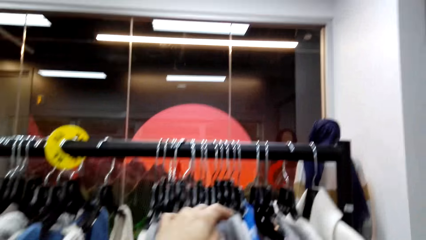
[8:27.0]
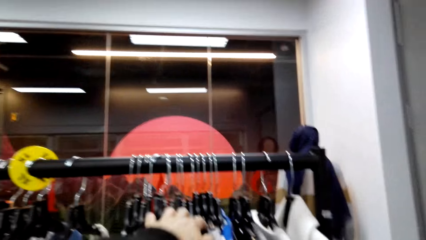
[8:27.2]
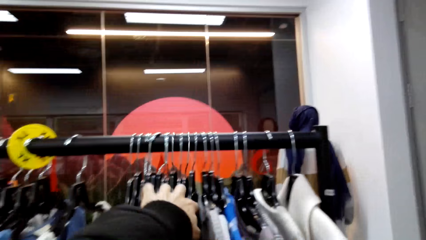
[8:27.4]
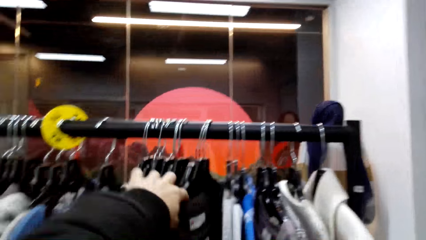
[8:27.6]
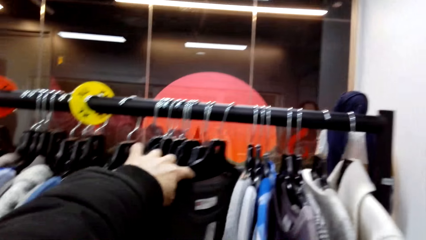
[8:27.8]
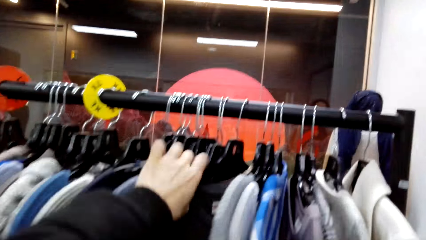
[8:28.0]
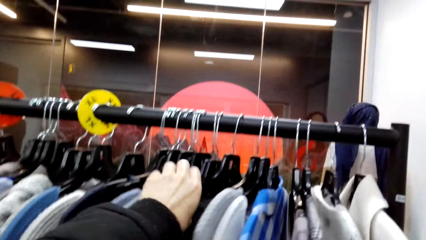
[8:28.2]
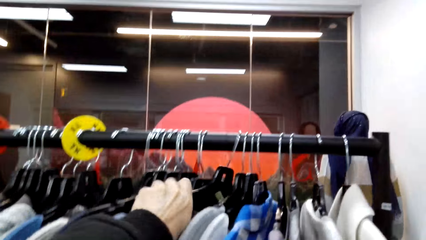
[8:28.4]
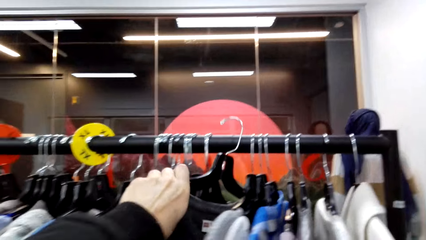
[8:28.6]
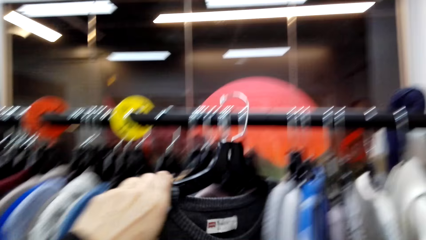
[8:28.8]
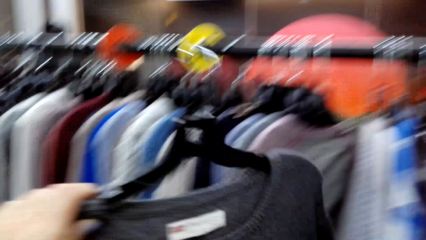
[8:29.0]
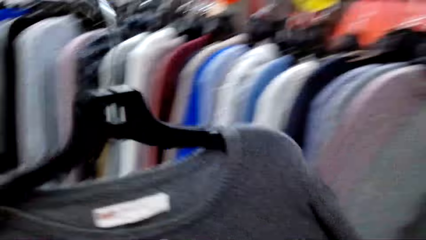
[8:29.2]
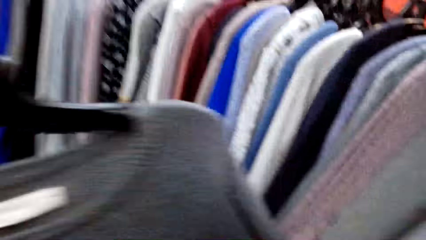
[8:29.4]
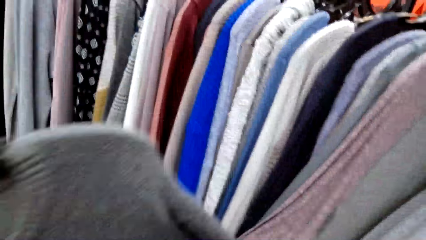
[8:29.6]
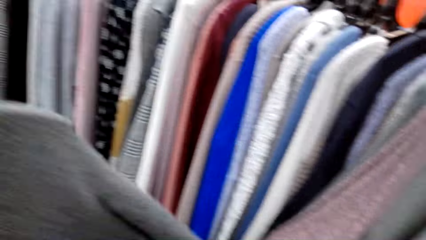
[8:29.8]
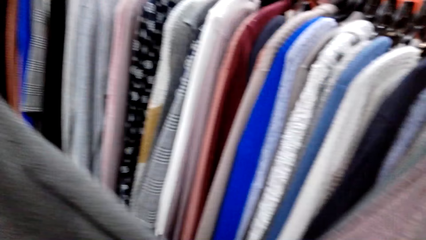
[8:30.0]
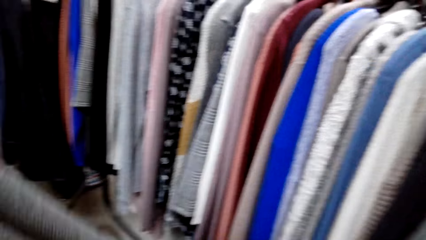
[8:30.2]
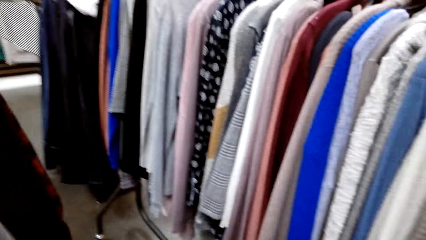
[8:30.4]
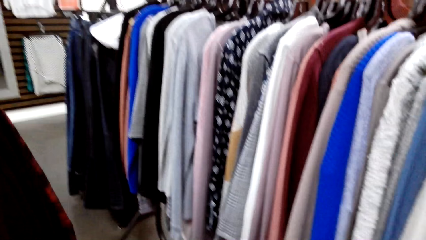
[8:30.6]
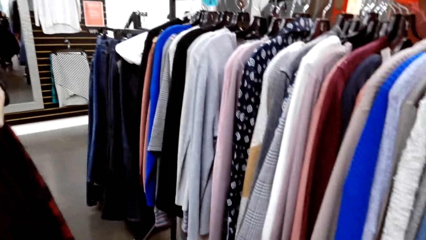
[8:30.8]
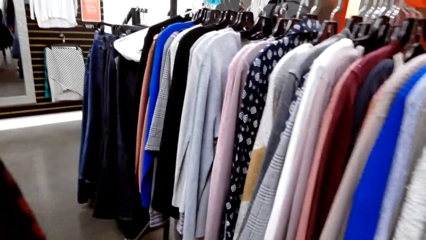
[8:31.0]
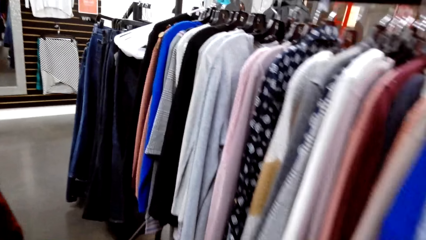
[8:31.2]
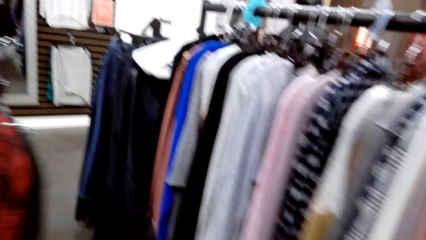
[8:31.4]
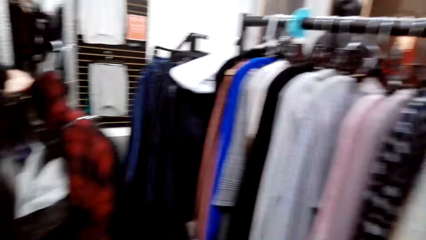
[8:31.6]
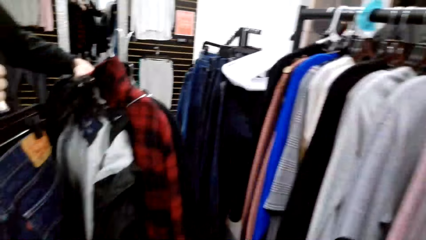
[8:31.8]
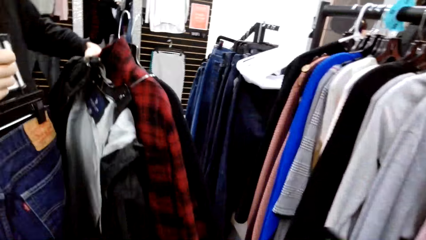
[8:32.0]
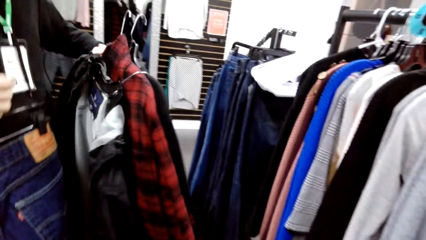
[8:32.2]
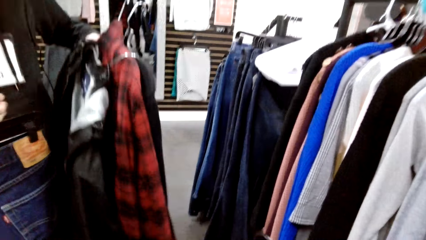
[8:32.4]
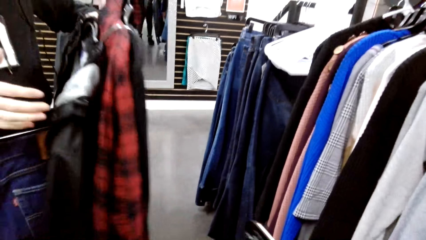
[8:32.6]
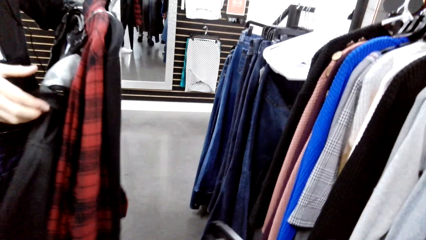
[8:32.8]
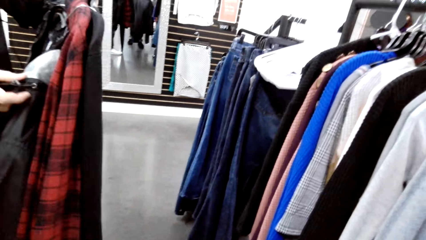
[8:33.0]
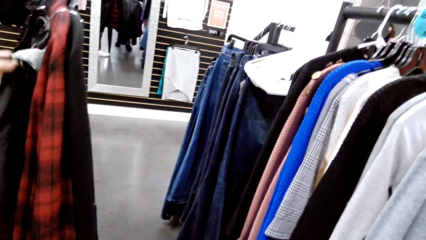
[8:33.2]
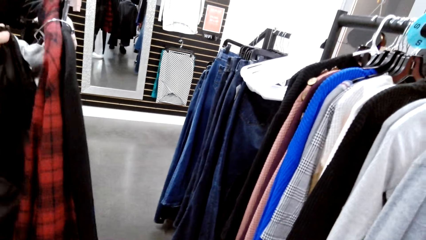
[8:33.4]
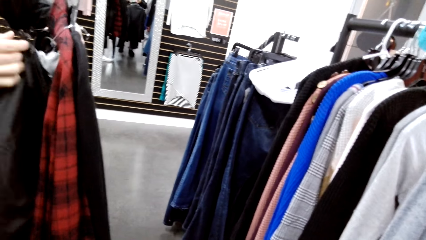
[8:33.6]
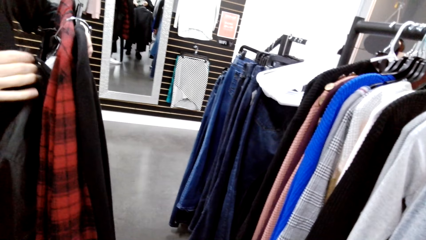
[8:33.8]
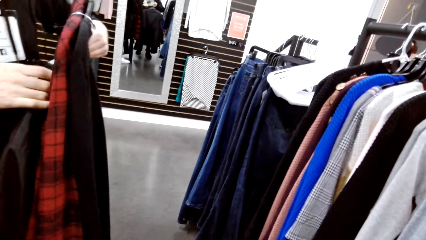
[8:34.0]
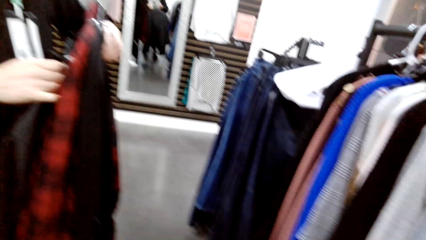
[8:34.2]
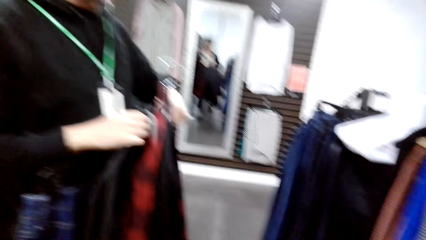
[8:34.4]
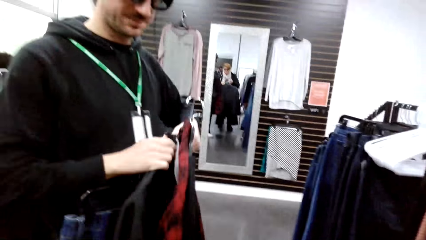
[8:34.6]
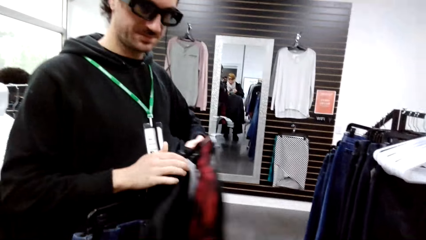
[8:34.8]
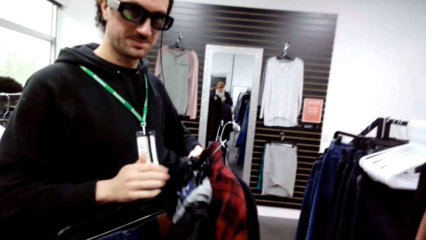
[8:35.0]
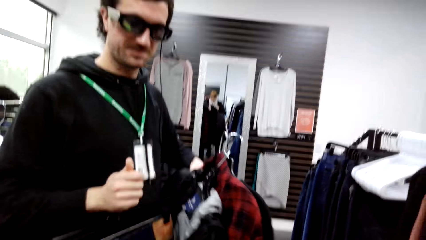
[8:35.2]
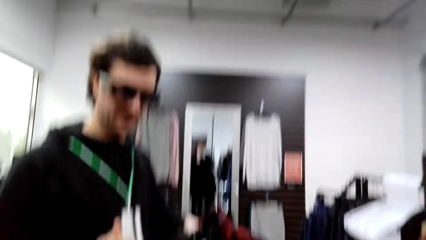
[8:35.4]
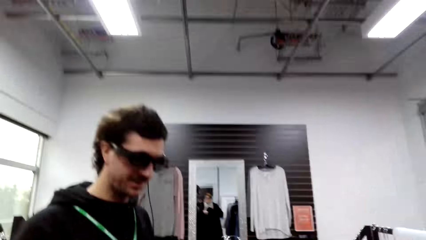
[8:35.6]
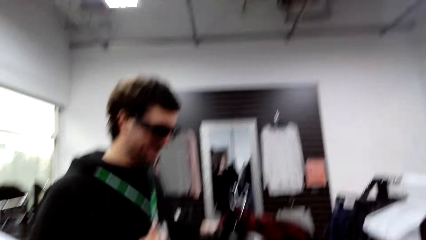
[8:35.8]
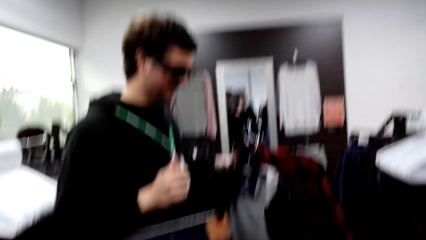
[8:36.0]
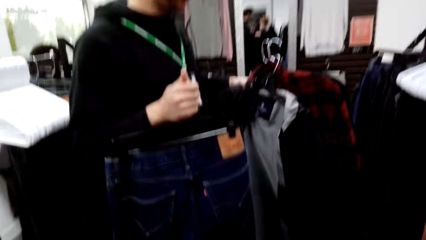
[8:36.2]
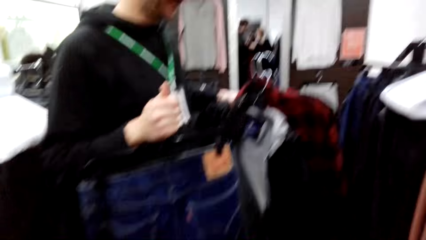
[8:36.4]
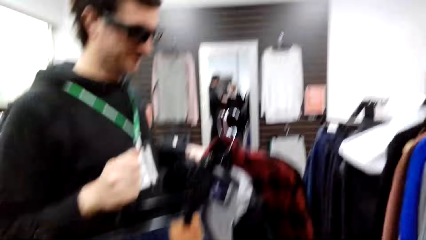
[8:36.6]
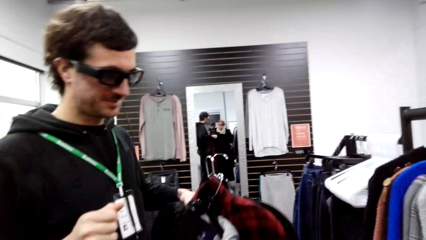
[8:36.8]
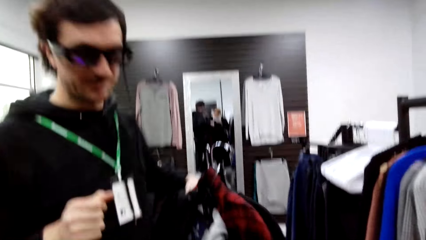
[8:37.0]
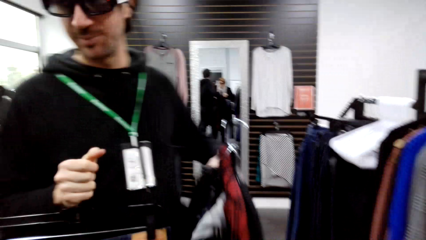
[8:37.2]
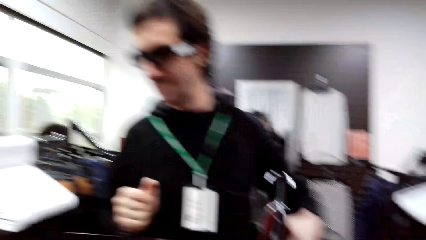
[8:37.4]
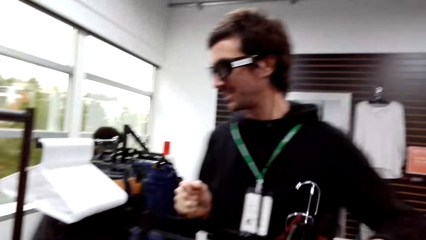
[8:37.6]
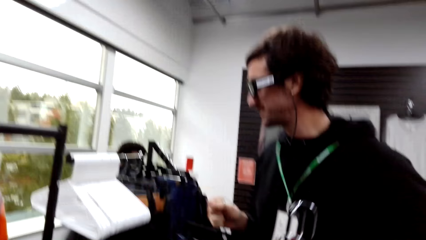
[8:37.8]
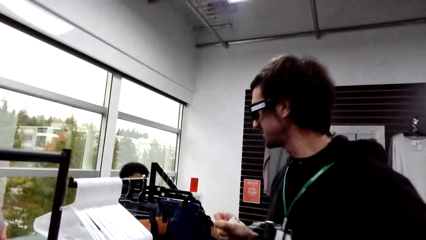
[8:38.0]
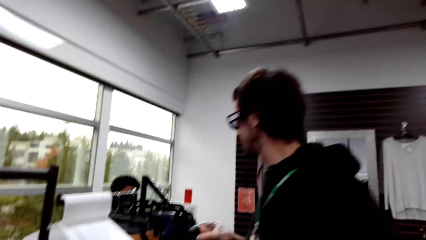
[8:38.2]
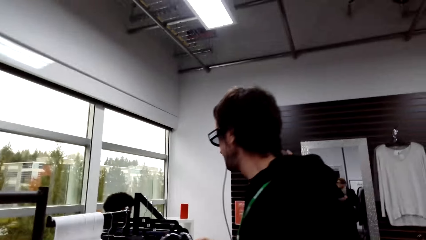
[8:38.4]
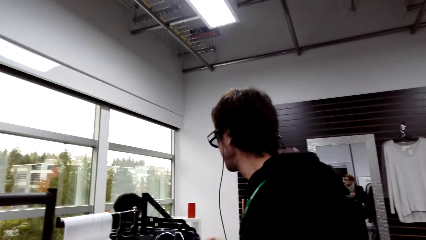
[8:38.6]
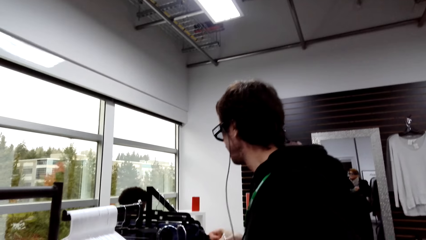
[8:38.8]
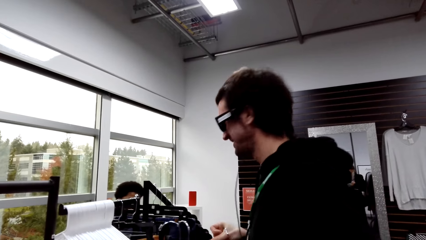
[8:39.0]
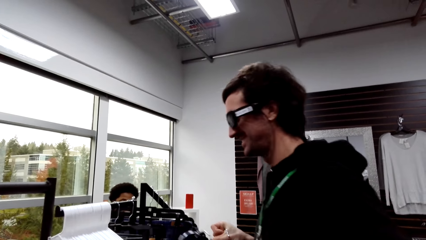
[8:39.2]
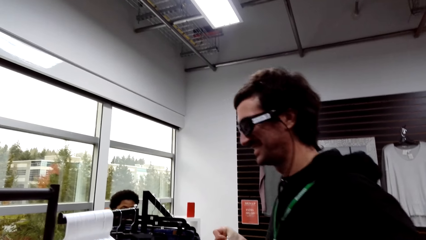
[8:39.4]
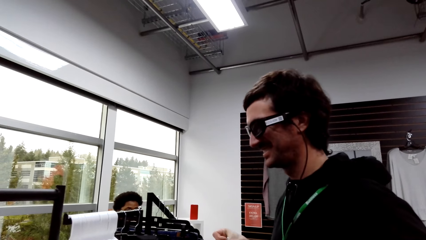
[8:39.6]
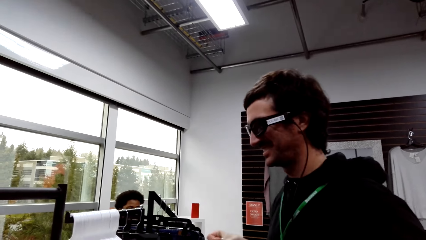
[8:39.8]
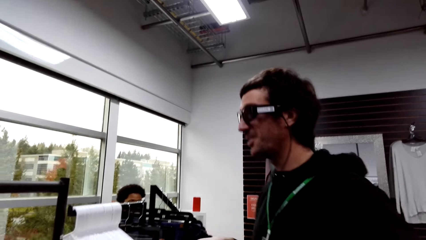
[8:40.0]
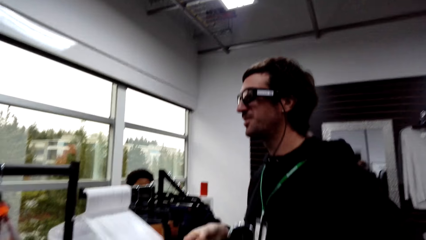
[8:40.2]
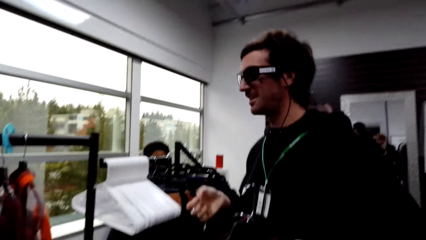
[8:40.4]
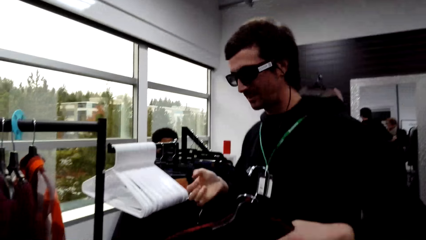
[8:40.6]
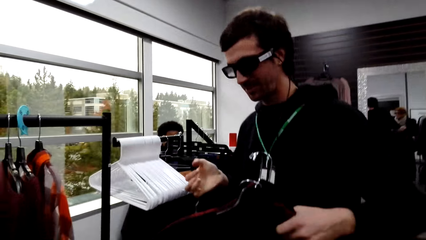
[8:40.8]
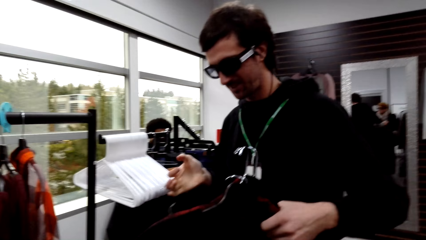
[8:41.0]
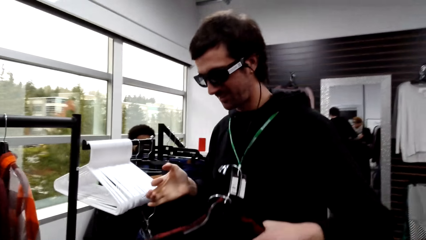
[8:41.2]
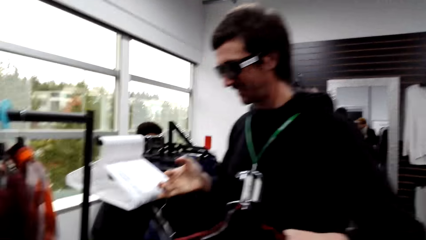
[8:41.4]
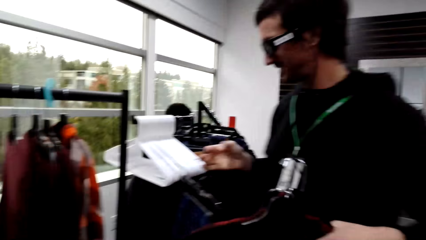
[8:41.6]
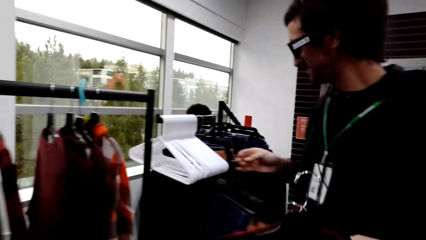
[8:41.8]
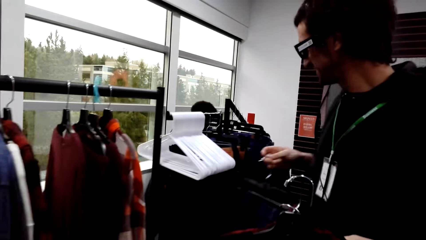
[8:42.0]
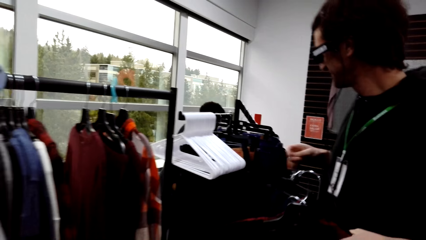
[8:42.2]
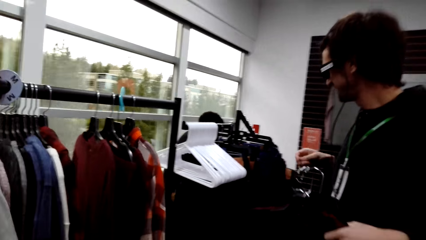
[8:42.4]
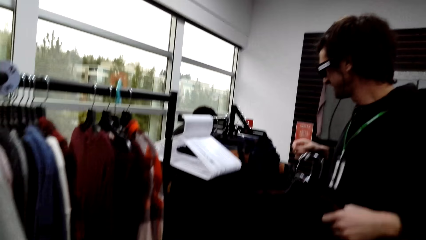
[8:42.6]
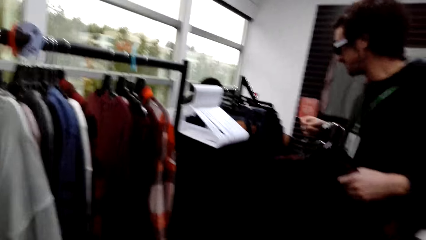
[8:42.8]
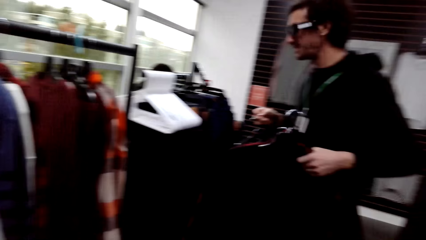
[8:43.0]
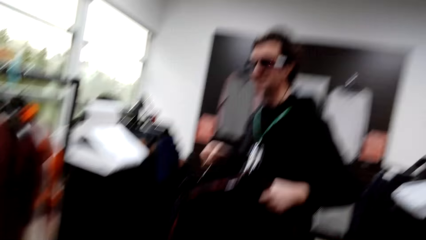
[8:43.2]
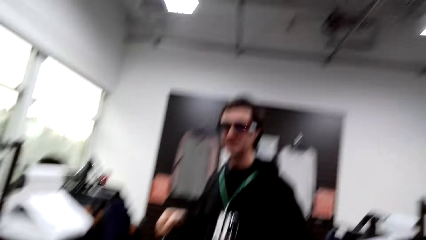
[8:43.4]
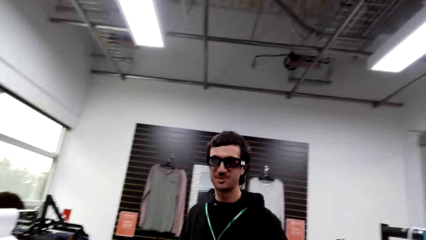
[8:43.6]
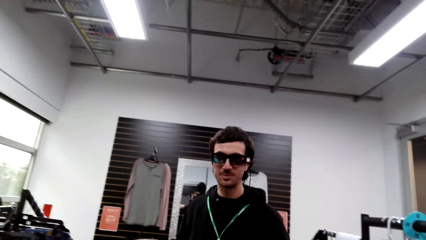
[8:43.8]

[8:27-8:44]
The camera wearer picks up a sweater from the rack. They converse with a man. They give the man the sweater. The man holds clothes with both hands. He converses with the camera wearer. He converses with another man.
